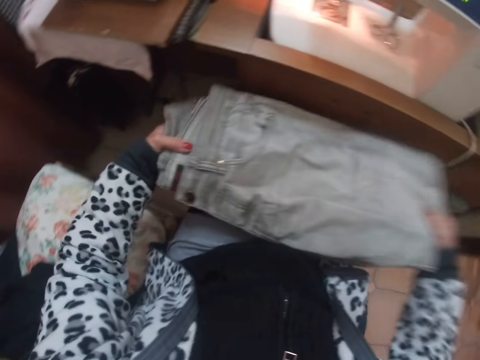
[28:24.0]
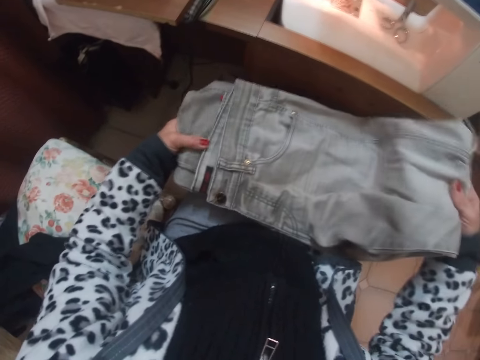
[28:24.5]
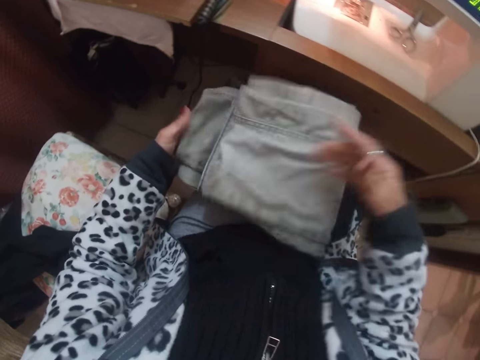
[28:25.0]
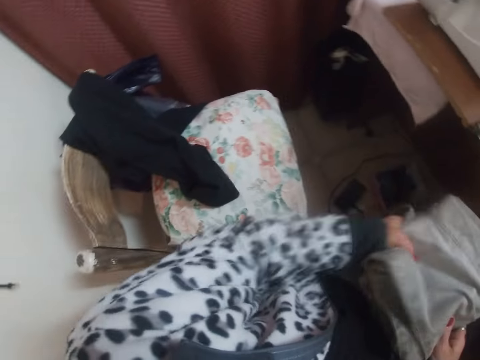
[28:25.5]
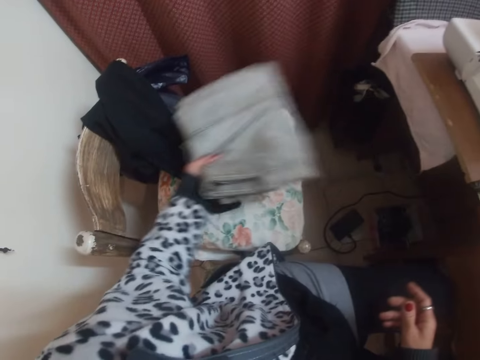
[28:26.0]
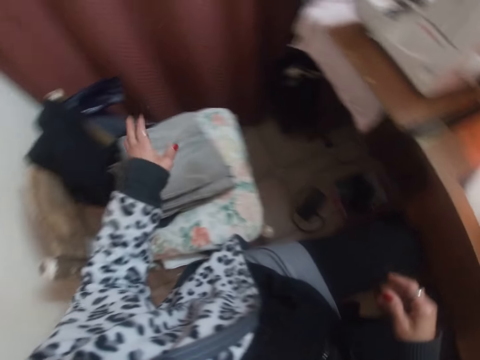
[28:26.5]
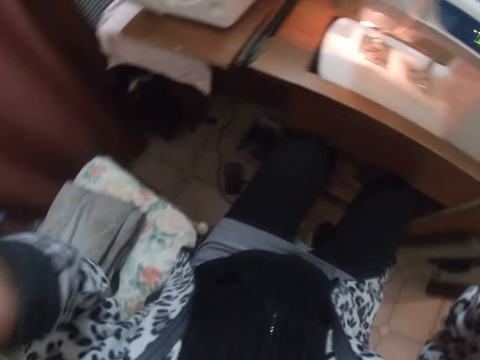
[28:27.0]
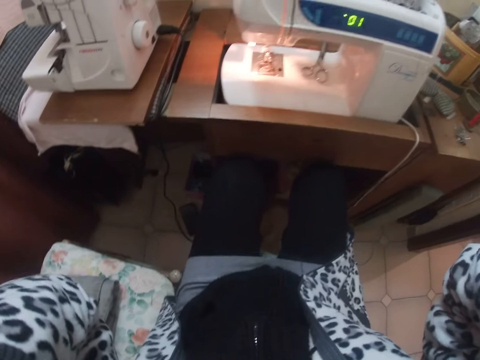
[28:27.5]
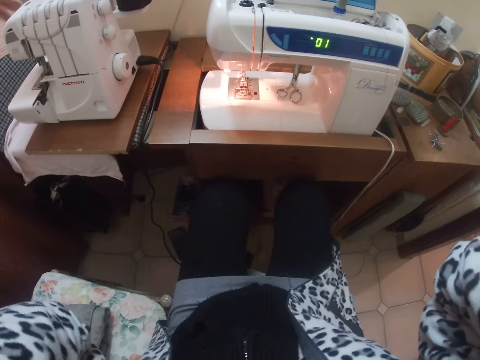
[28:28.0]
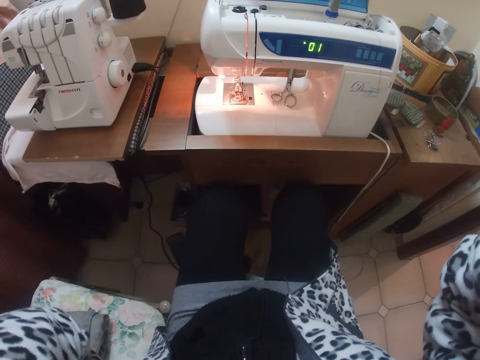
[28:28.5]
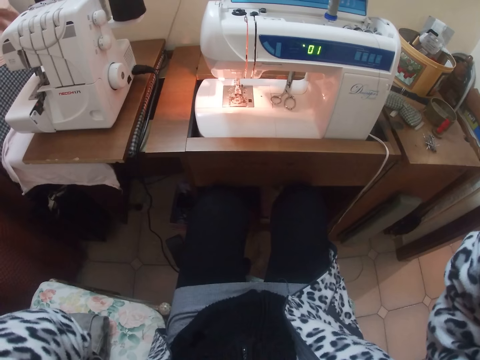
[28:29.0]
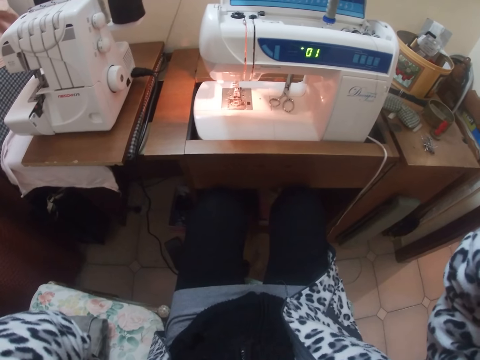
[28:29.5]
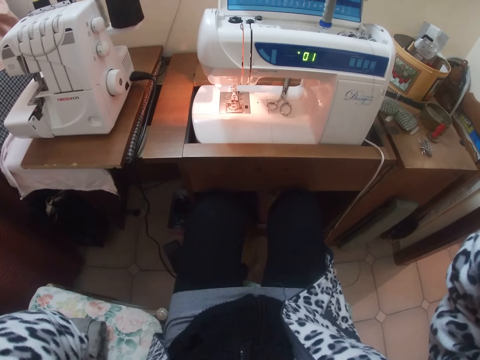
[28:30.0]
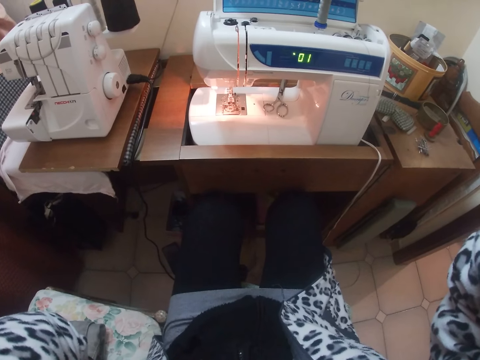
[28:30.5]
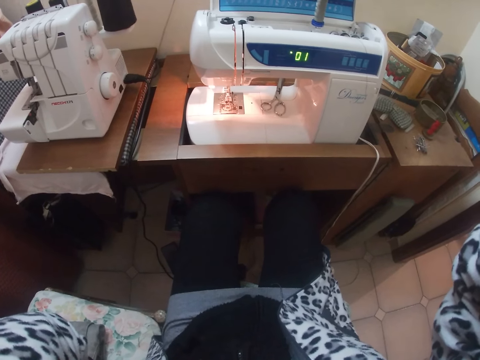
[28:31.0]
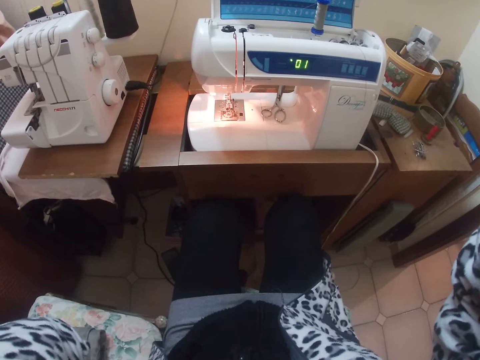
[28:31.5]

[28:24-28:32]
The camera wearer drops the cloth on the chair with her left hand. She raises both hands. She touches her camera.
